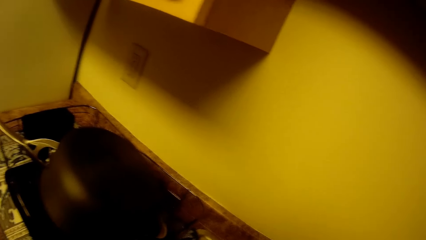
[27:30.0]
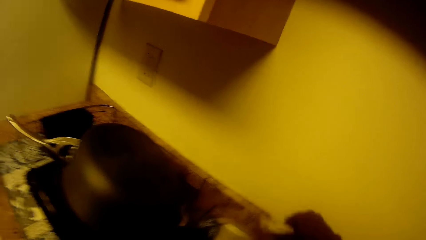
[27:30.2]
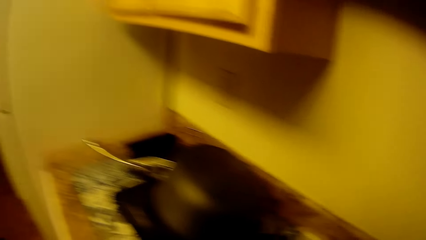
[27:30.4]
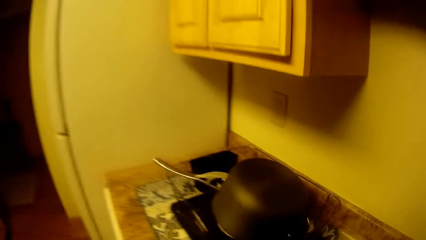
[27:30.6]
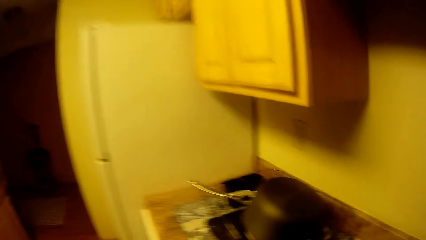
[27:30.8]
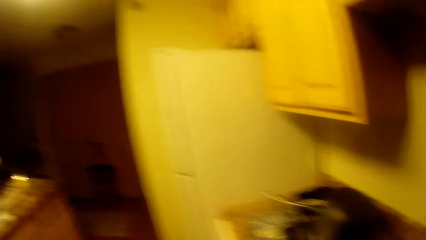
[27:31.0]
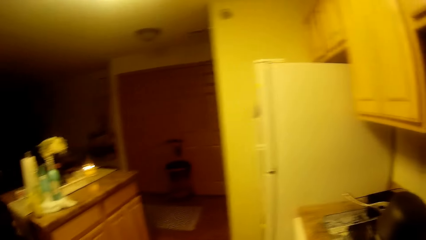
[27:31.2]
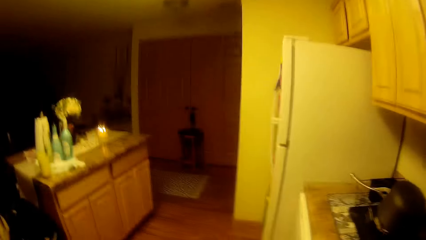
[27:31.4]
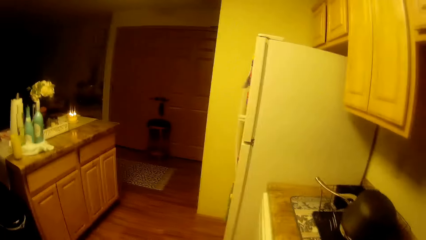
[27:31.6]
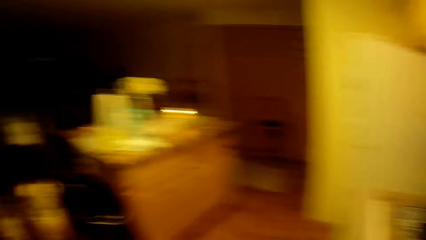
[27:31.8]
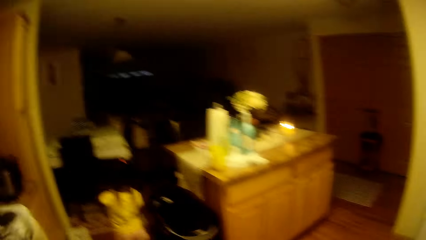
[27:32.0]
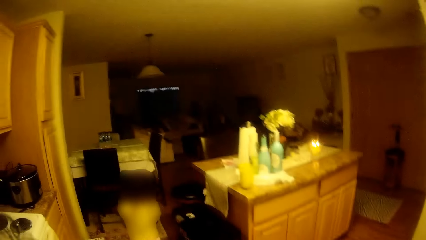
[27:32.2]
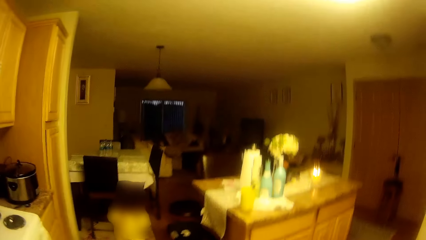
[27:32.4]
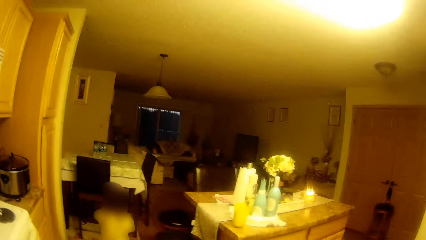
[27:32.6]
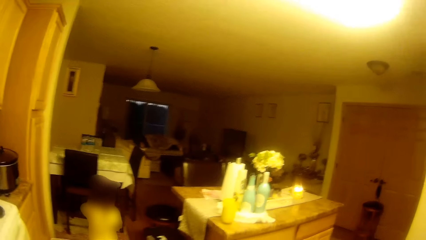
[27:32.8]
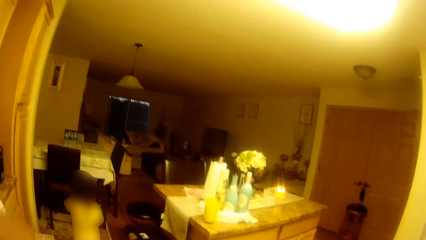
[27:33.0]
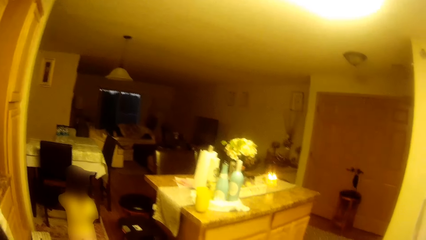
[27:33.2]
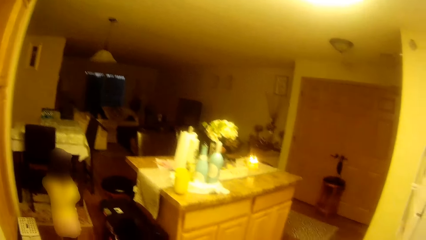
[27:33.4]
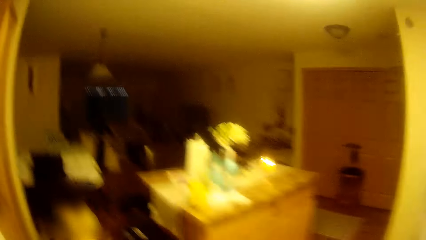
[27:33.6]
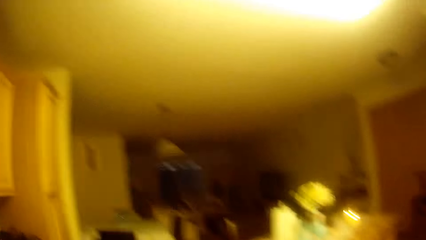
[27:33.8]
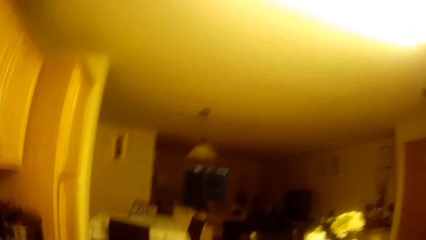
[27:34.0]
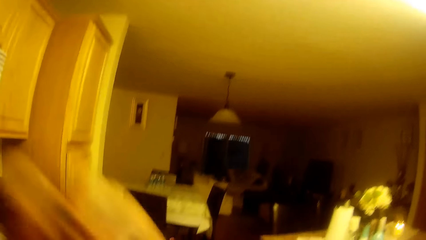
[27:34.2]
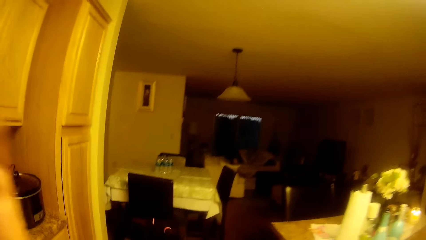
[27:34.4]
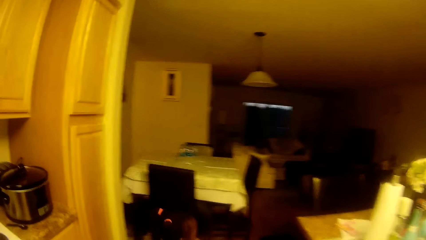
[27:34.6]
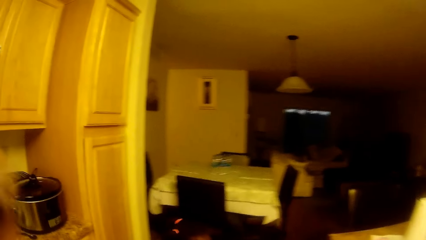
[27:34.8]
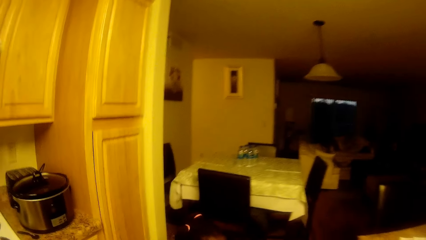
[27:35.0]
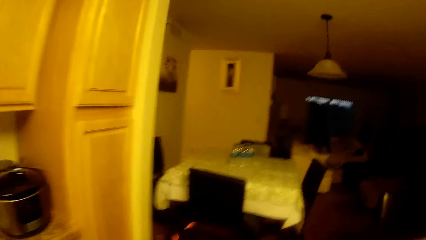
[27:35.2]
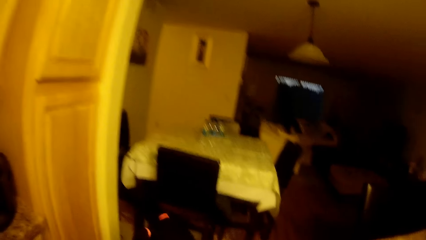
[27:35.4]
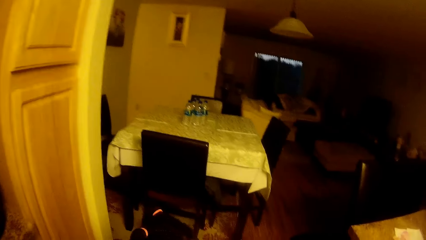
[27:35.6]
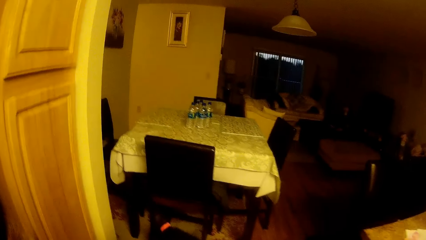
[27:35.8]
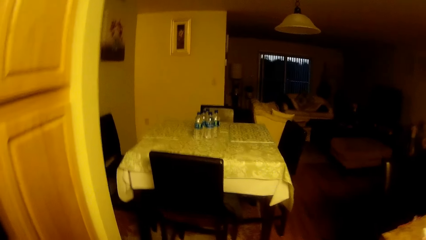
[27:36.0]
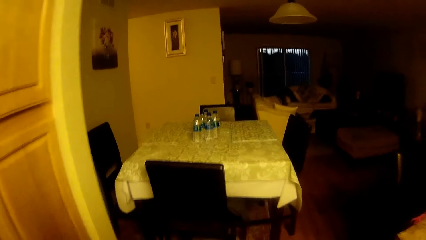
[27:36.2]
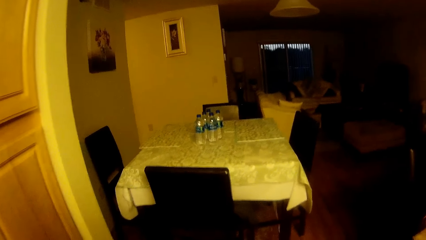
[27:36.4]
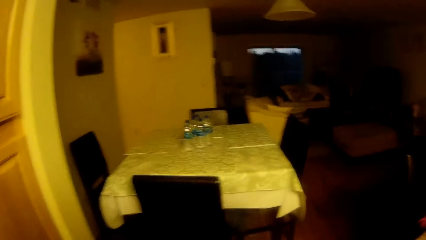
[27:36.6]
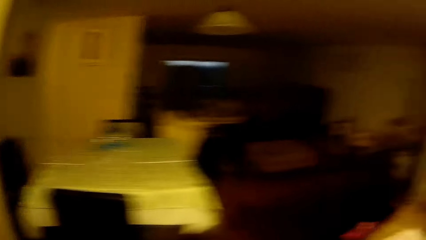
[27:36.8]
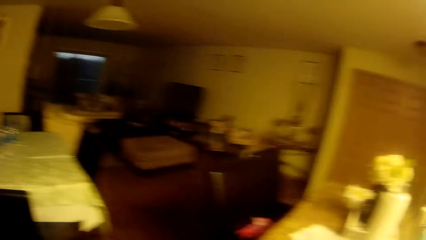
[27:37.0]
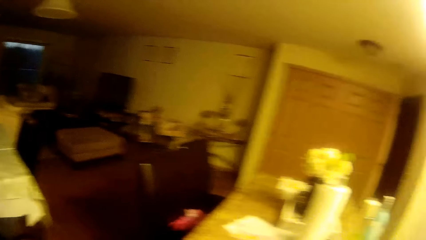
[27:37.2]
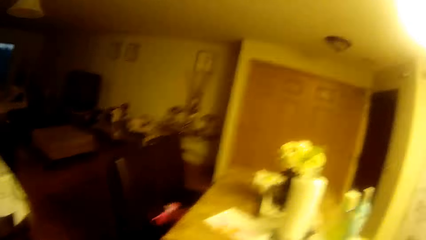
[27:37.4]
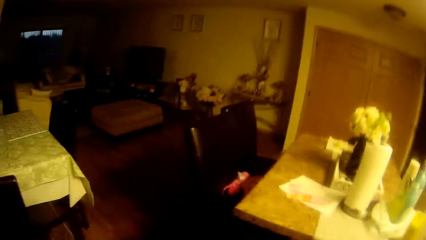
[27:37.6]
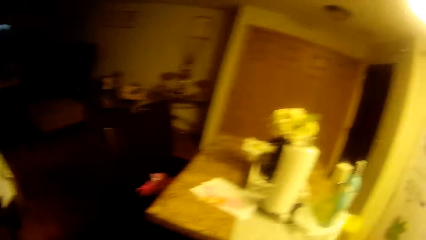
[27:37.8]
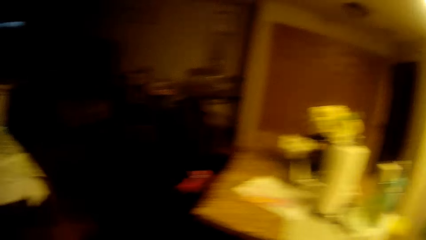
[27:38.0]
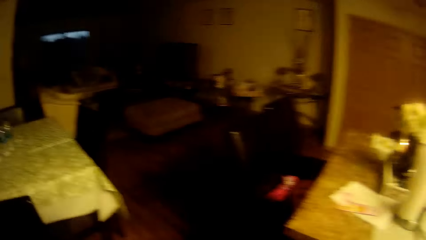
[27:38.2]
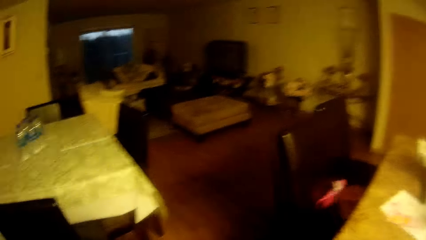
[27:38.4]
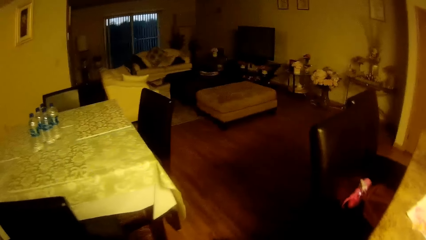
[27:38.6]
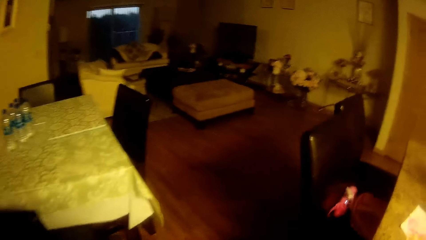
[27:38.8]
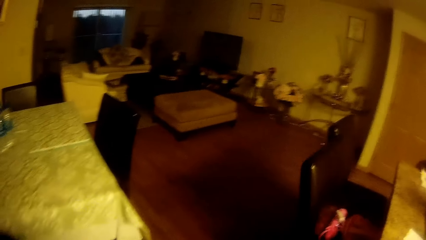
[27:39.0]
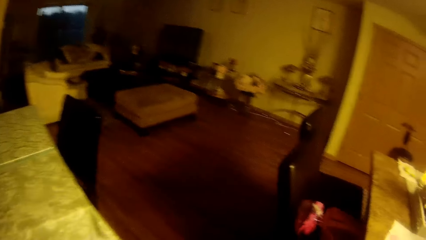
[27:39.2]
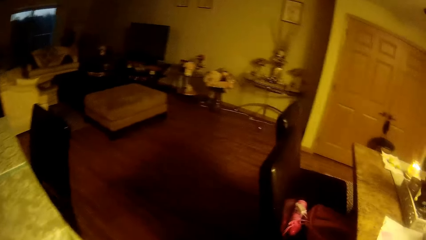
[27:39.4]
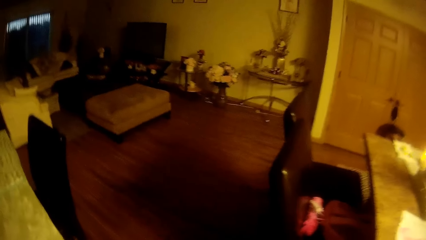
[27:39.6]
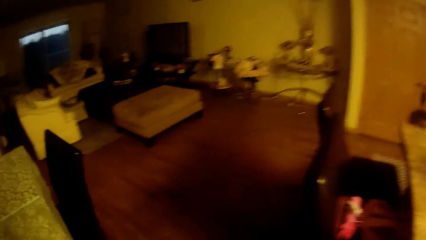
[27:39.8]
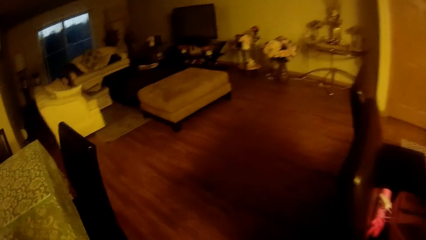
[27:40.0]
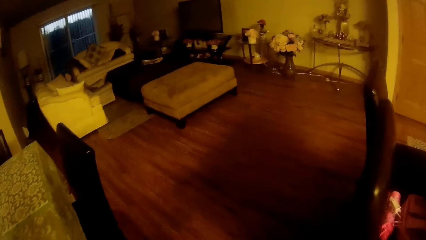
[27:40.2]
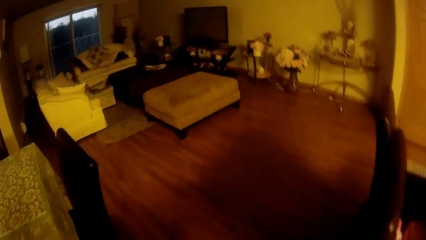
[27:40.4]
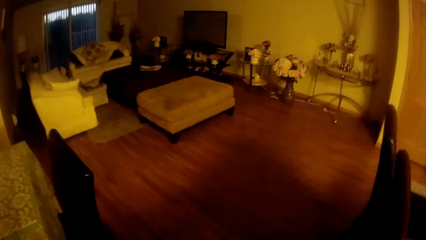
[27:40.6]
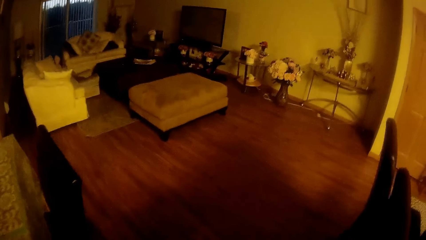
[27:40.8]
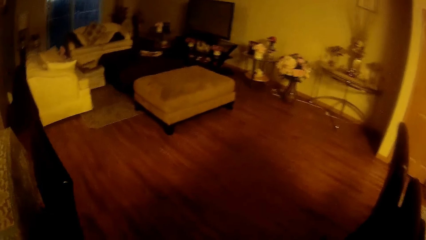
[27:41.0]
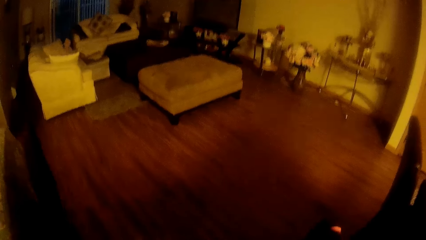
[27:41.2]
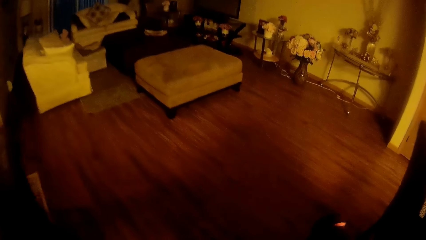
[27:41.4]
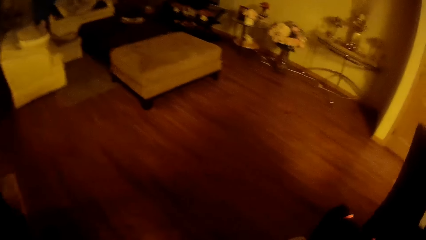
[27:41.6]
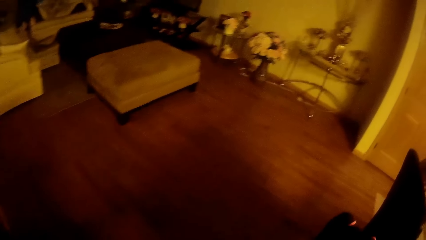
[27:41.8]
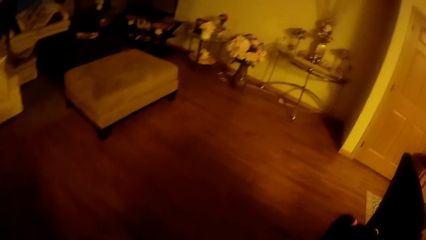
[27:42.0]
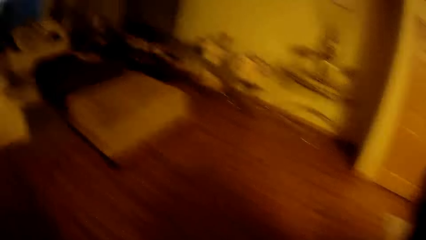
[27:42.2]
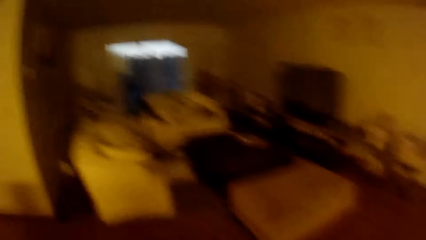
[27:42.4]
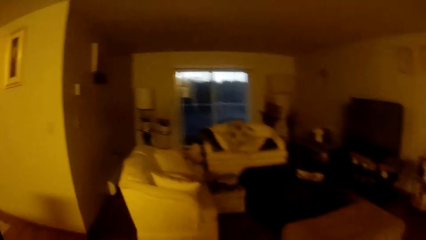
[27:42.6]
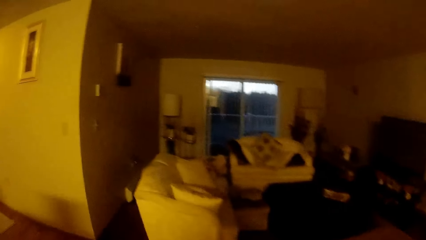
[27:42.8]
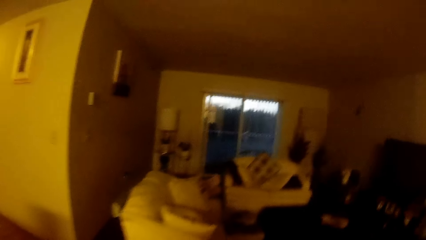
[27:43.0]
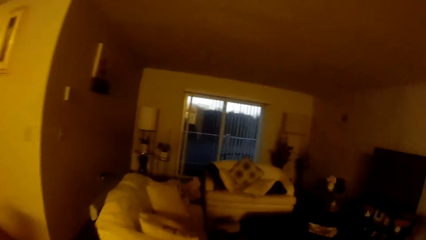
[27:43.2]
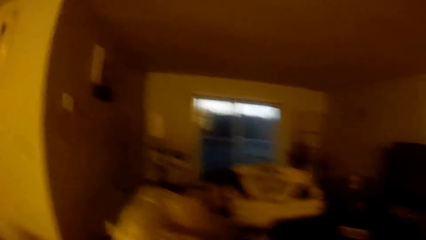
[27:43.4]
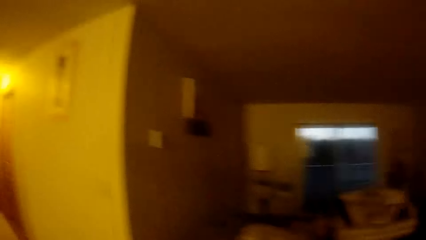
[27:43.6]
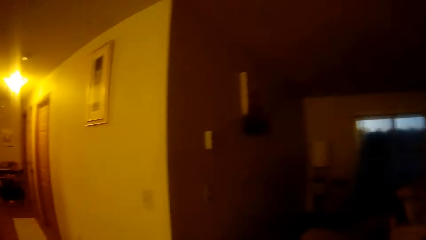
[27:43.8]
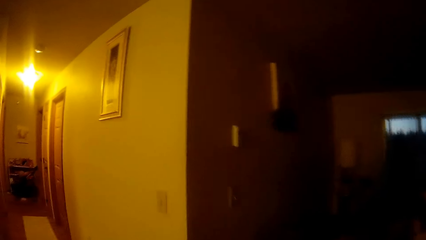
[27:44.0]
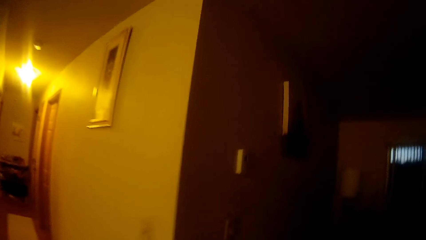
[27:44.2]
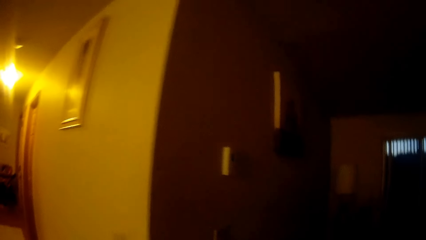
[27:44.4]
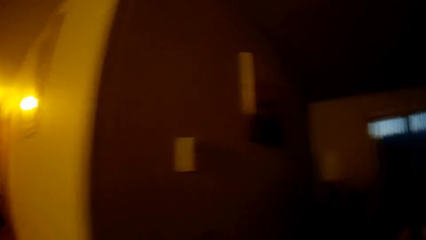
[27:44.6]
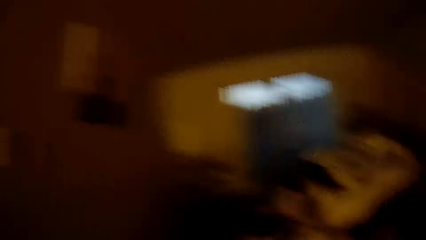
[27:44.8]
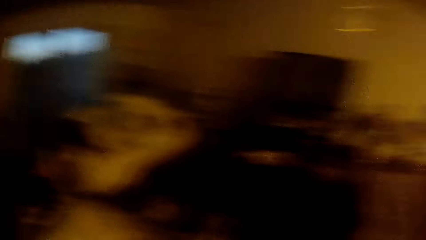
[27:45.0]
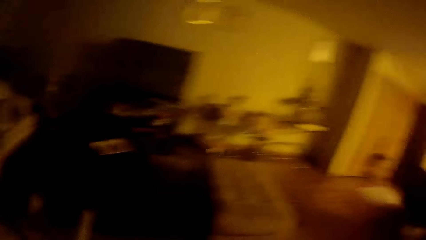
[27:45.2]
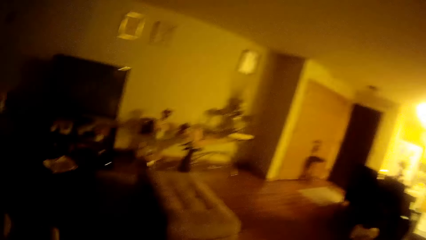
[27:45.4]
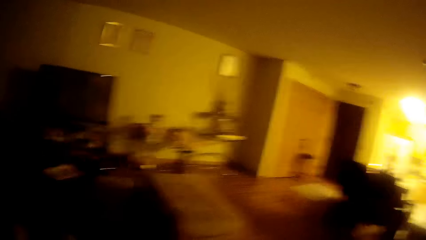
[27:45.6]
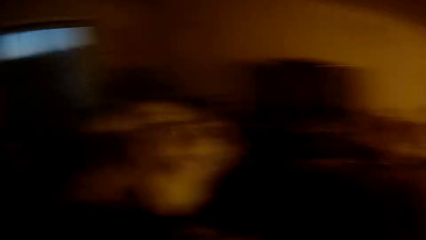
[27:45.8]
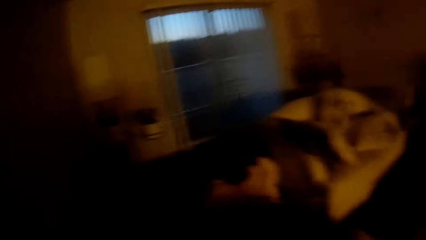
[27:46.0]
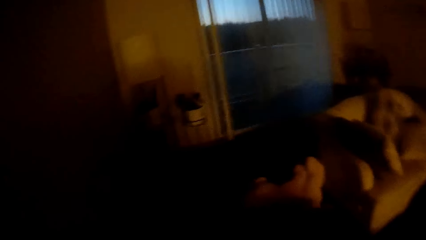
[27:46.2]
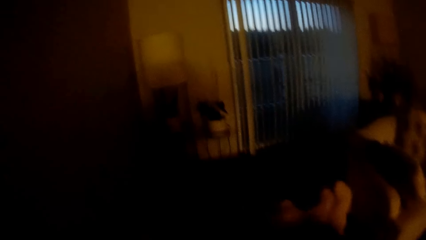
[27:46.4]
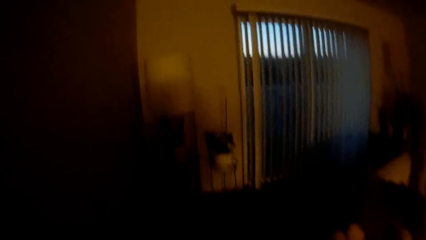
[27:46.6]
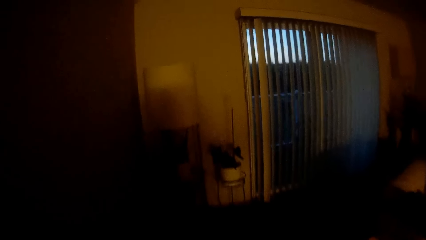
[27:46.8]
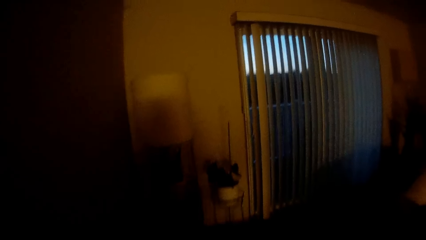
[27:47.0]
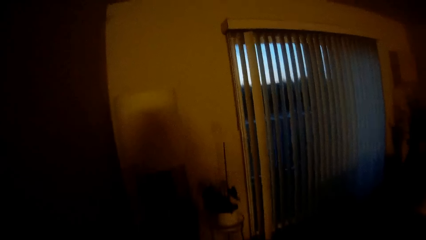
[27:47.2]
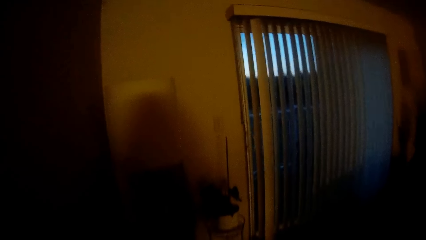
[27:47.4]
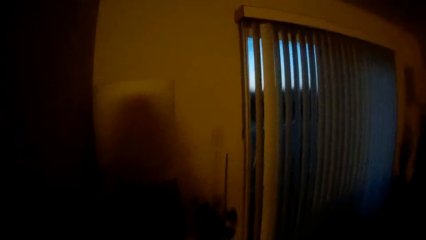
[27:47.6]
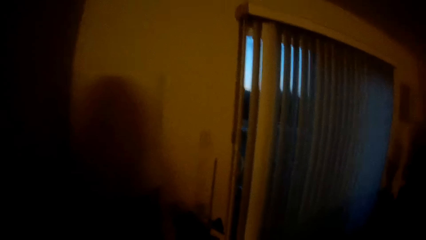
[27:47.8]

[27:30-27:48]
The camera wearer looks at someone. They walk to a living room. They look around the room. They walk forward. They look around the room.
